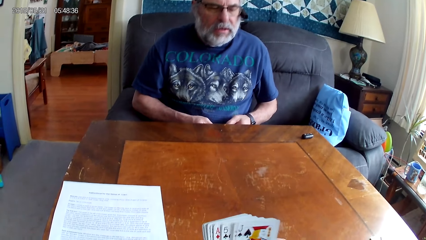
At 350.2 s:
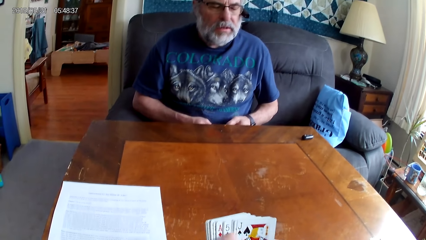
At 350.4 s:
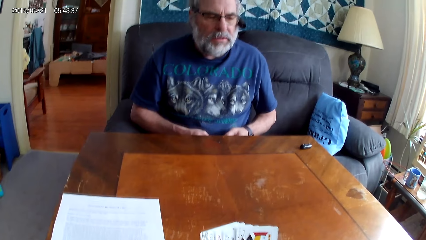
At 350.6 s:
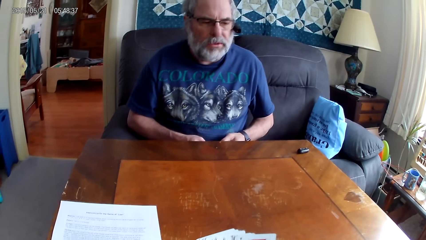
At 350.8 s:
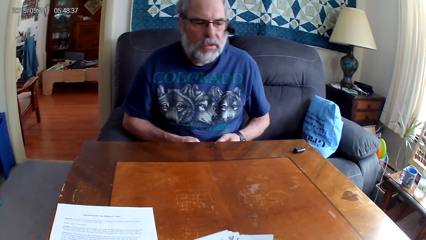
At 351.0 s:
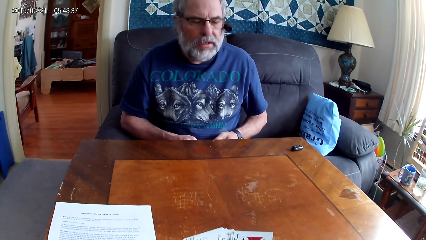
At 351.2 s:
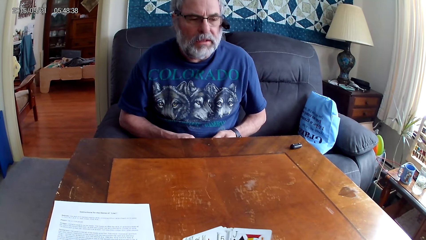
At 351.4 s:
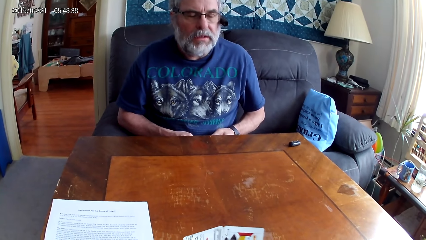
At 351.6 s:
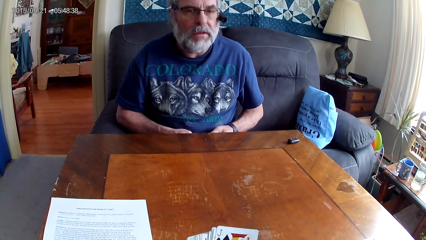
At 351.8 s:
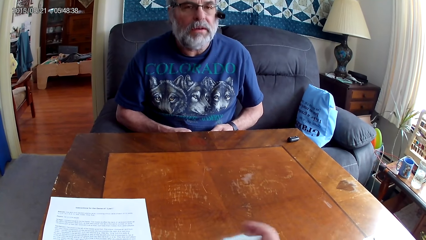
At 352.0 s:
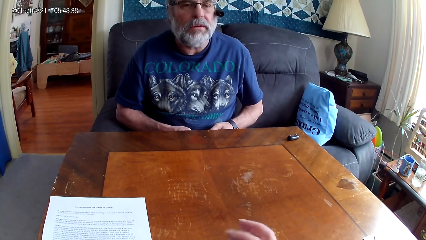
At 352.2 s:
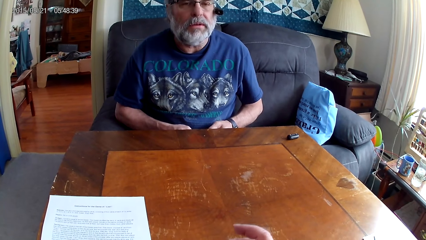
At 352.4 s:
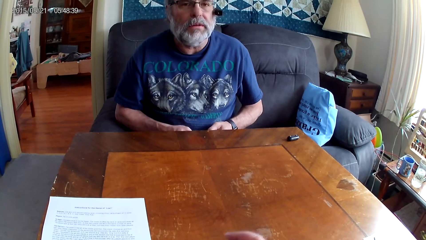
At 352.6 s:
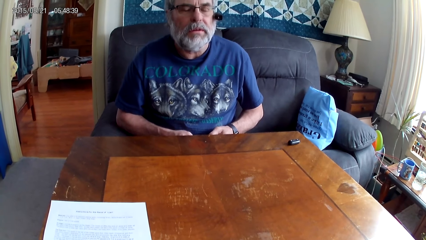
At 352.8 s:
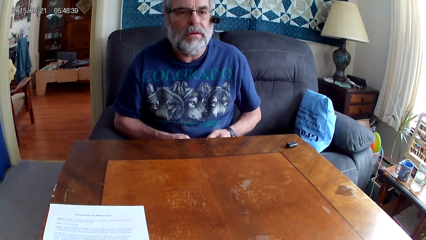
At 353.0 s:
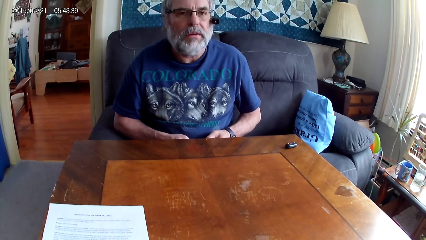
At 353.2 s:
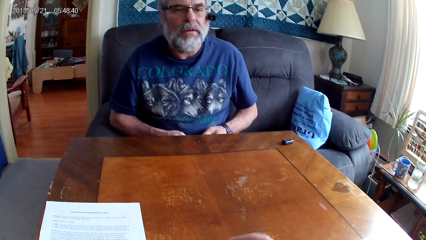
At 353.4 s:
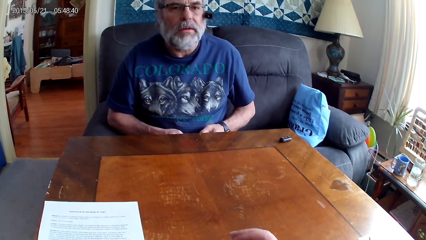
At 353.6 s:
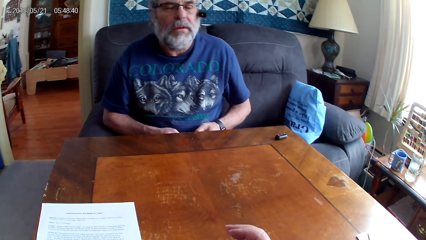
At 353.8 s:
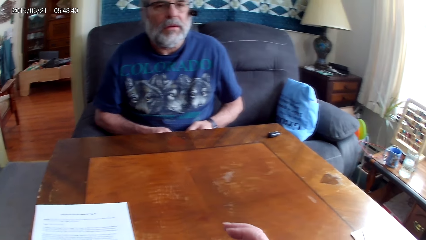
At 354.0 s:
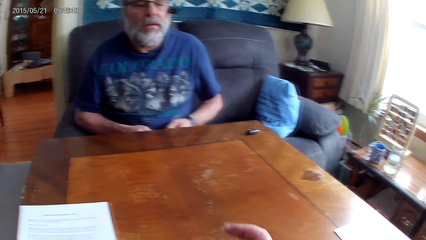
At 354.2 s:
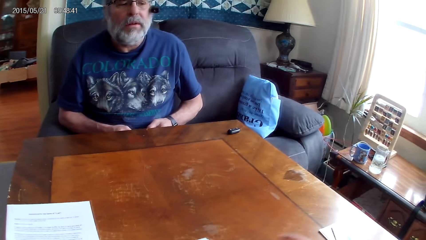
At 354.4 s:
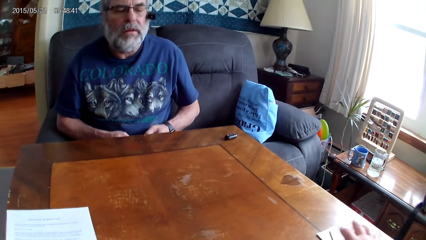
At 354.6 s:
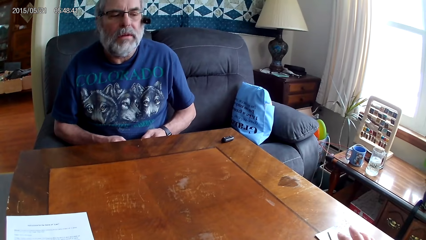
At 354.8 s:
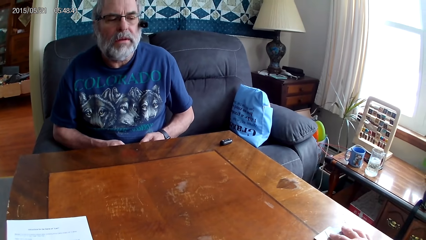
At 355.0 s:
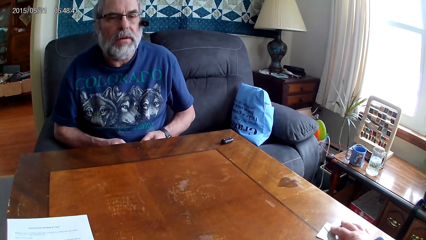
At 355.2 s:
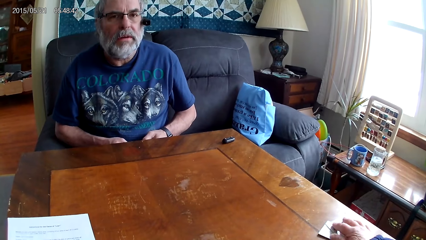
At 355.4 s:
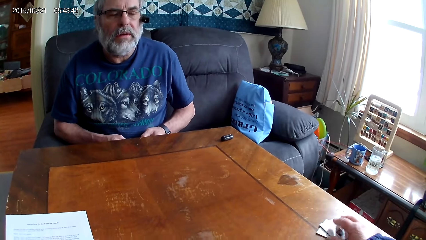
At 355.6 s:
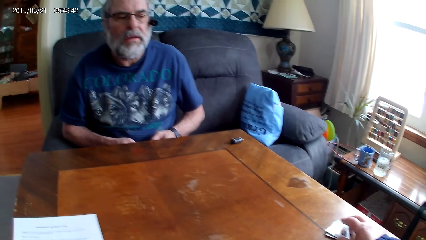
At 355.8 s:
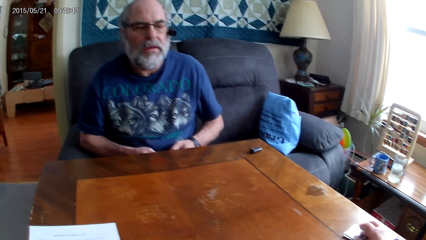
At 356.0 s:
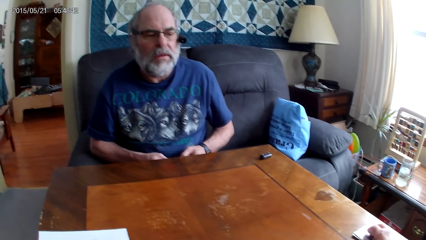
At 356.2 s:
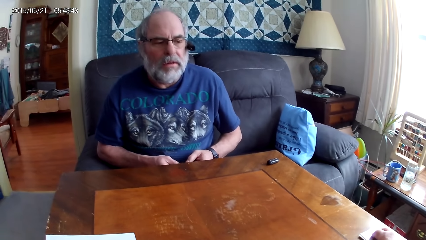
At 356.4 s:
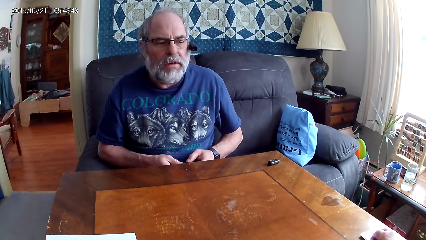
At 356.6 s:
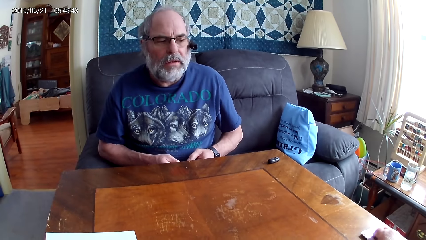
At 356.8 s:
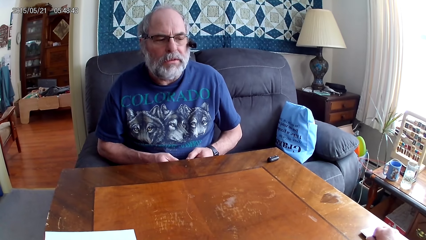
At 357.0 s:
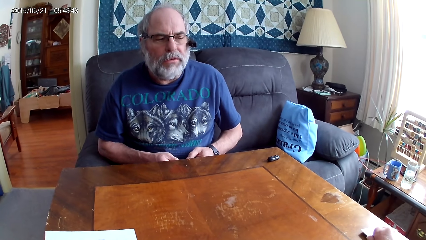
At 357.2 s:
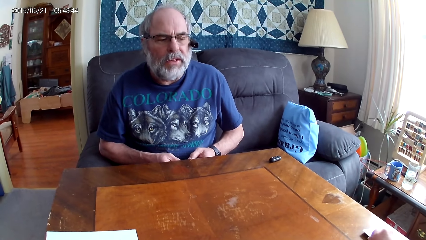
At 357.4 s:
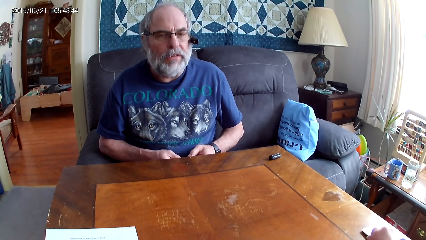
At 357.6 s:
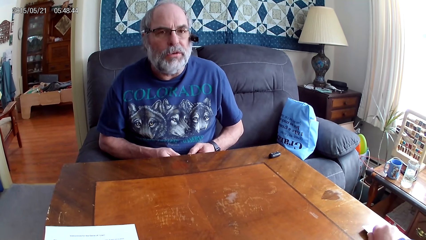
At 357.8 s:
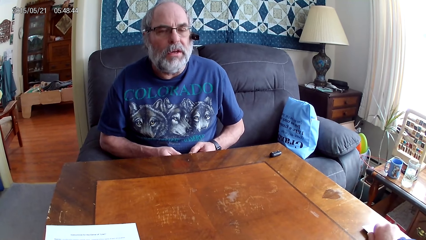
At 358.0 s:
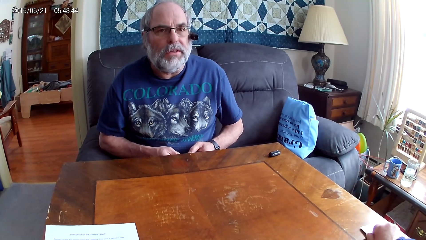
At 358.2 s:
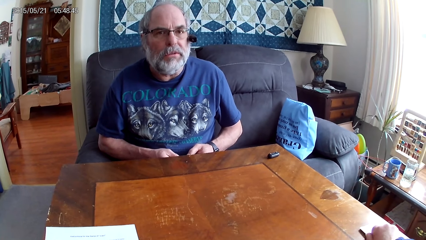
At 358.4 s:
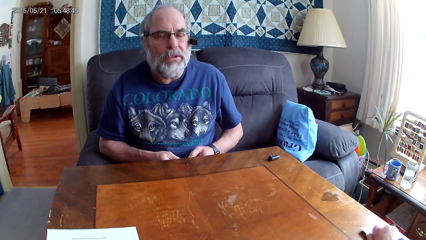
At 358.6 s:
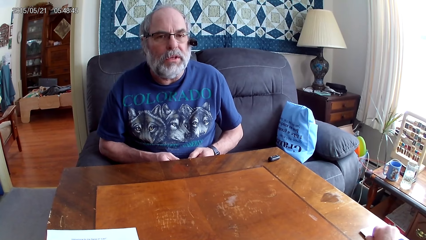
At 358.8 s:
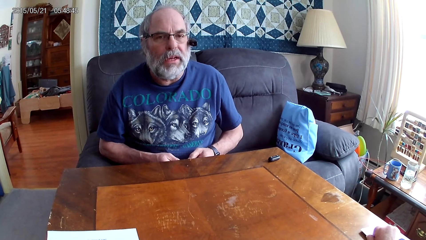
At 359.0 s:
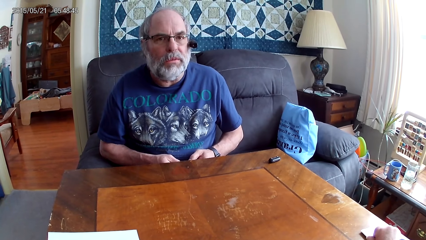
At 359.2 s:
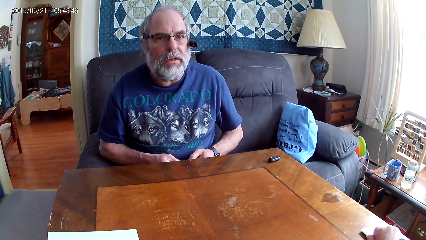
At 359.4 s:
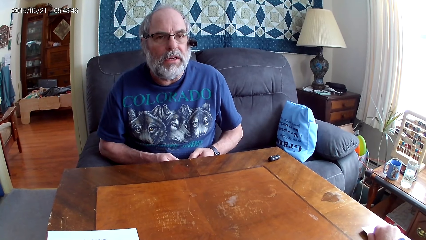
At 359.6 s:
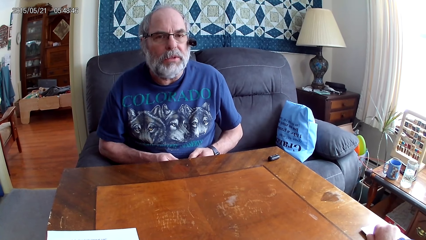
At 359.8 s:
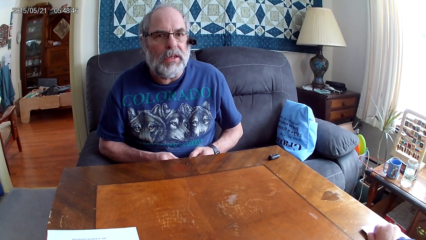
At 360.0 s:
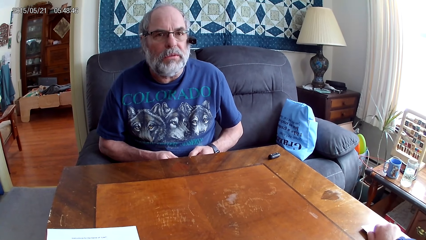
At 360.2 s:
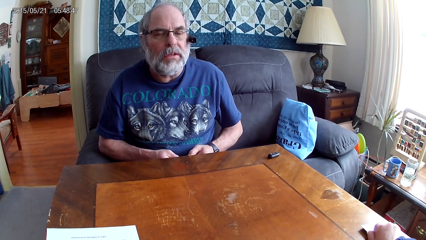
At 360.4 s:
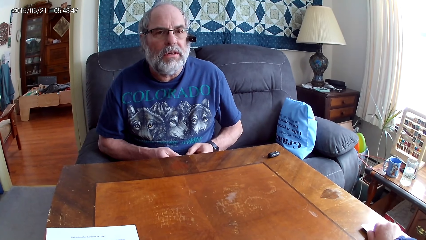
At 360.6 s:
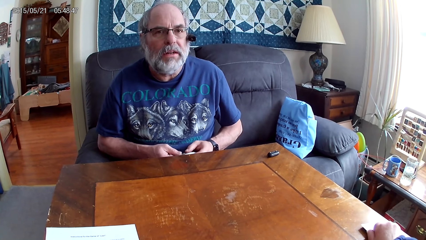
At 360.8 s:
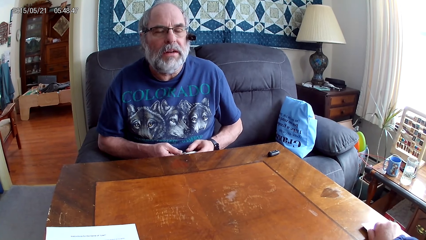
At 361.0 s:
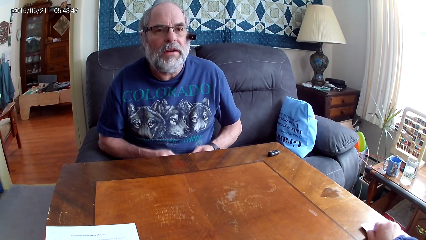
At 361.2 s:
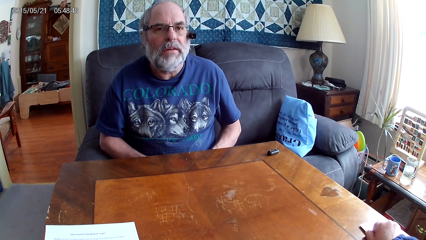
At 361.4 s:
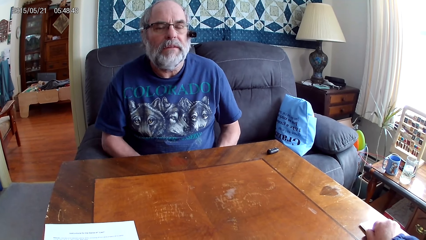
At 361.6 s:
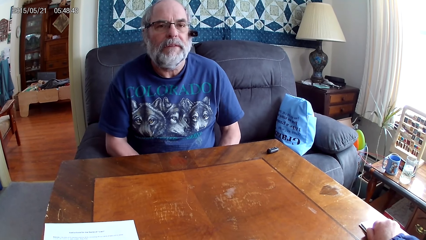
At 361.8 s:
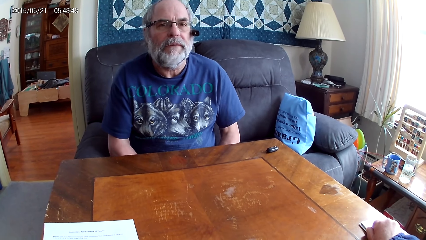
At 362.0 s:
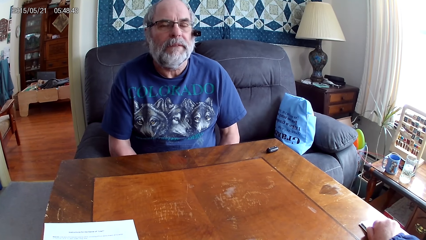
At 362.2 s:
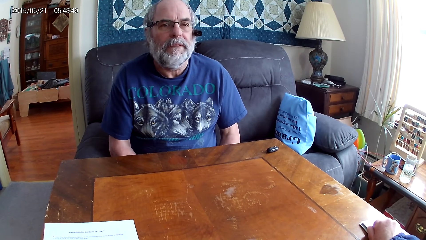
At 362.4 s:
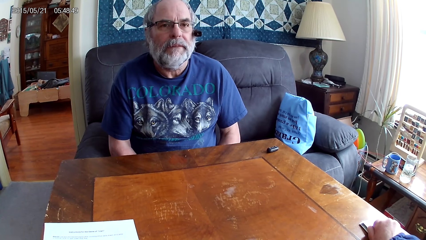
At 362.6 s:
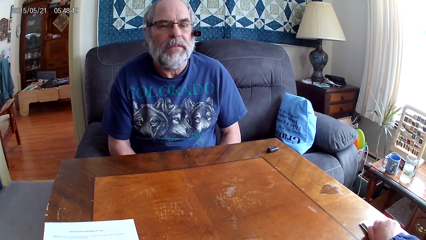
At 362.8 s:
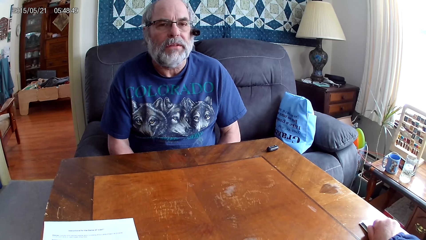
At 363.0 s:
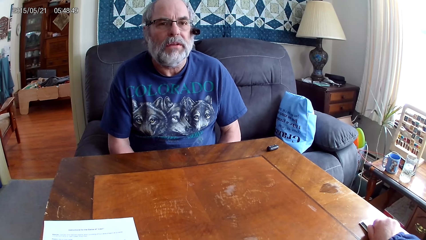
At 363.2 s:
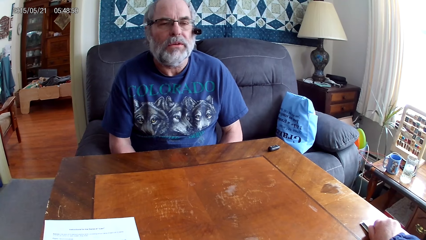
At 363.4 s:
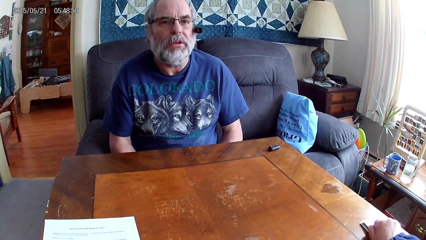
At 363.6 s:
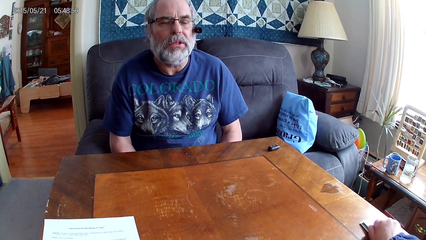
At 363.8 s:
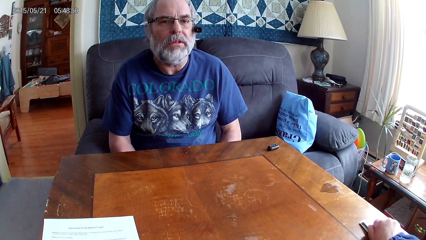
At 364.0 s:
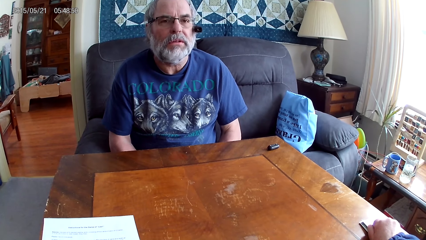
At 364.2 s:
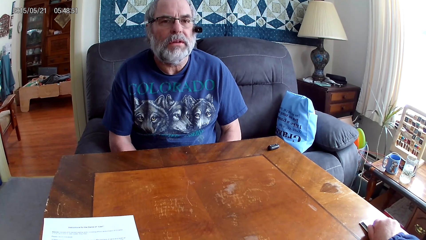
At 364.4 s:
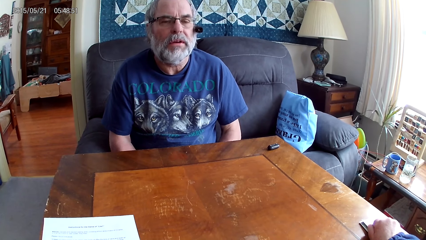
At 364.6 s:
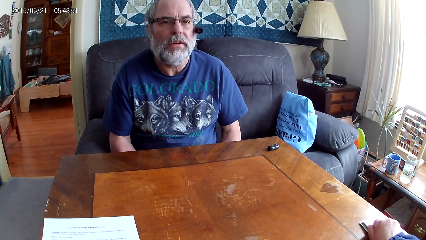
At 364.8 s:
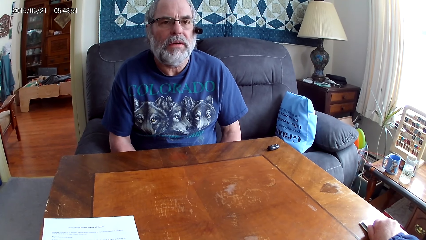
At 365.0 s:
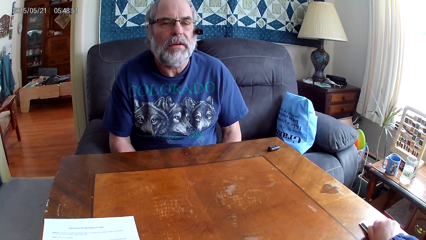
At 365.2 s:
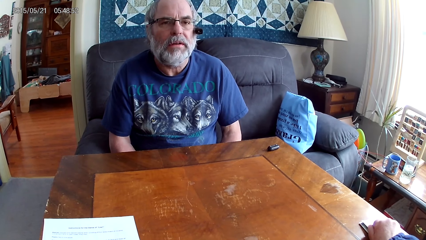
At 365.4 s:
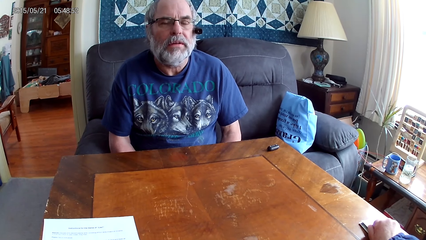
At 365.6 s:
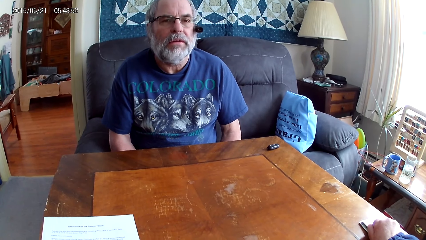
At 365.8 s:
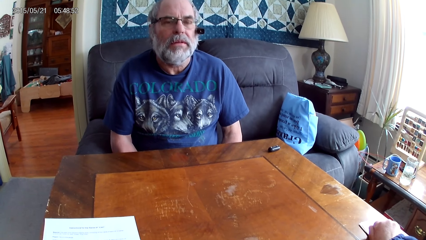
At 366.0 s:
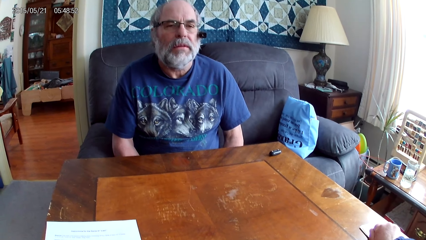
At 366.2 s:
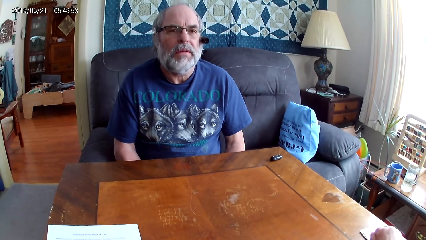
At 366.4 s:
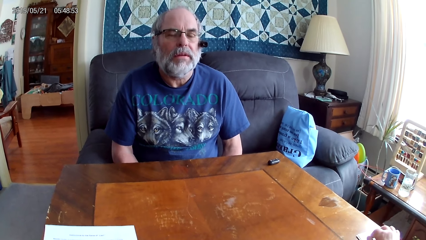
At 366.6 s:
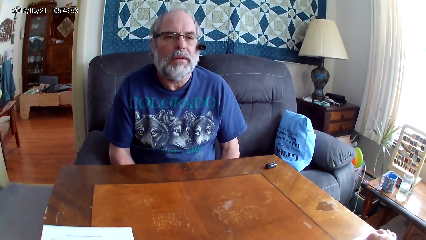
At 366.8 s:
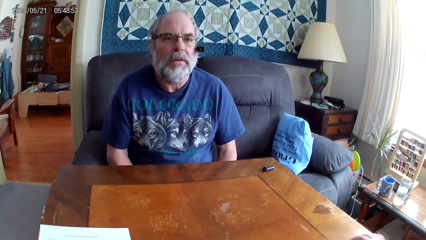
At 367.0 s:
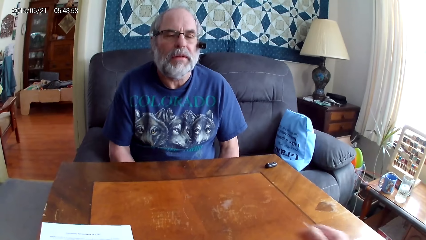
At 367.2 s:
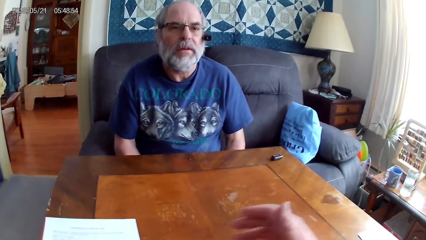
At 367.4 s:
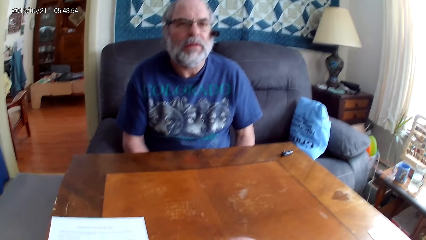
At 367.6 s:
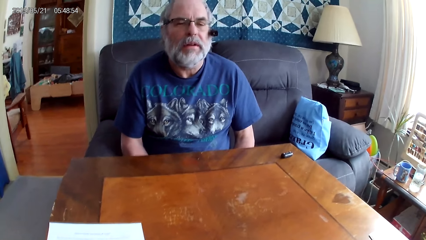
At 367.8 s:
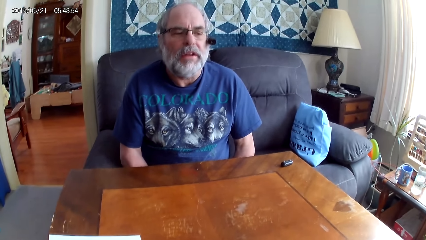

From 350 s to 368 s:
A man adjusts cards. The camera wearer speaks. They move the cards on the table. The man talks to the camera wearer. The camera wearer picks up the cards from the table.
